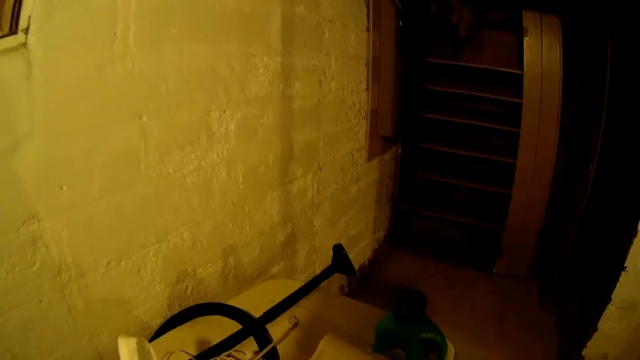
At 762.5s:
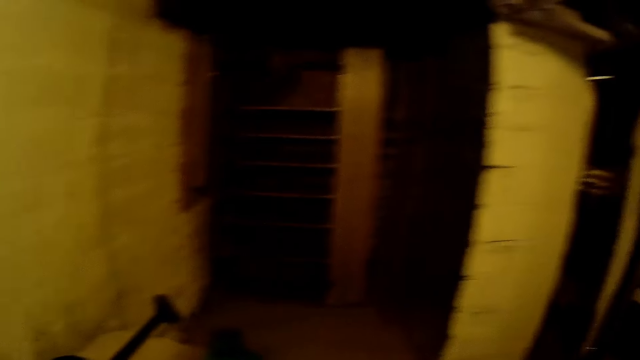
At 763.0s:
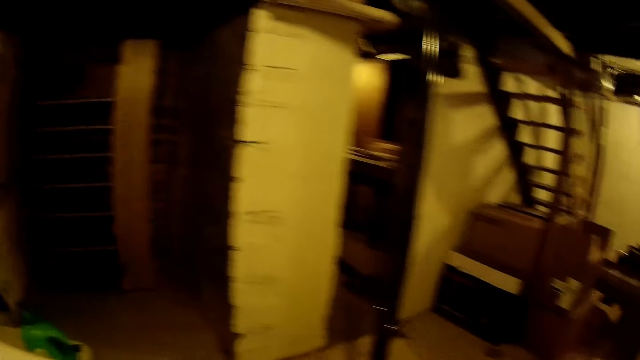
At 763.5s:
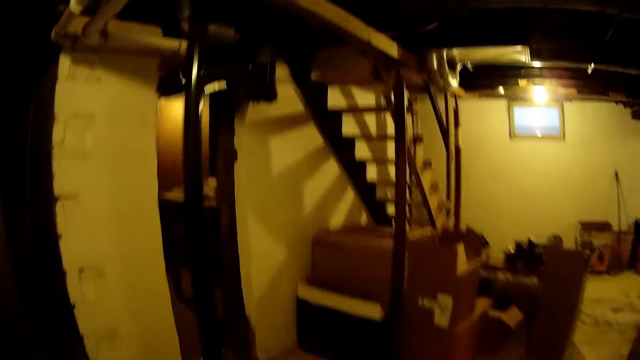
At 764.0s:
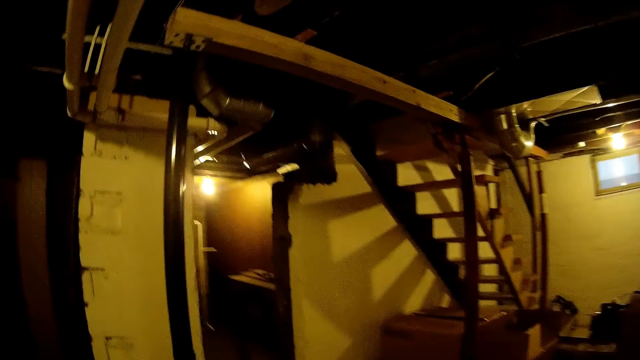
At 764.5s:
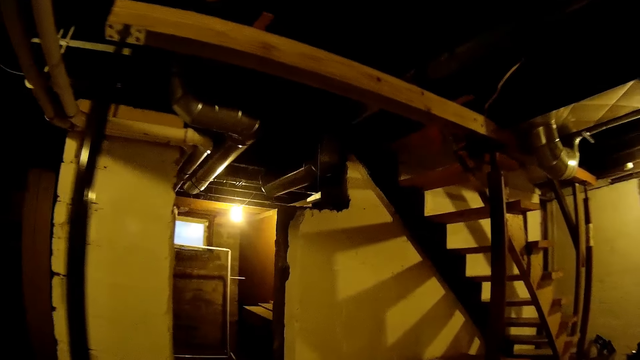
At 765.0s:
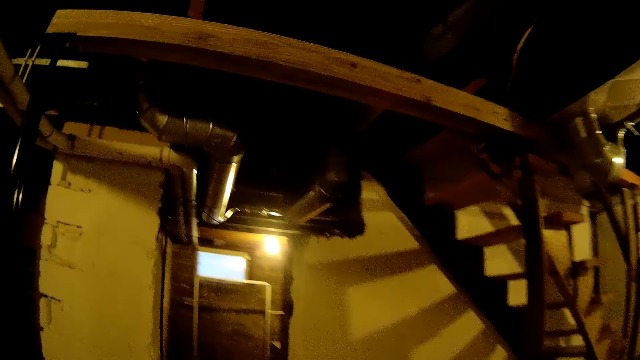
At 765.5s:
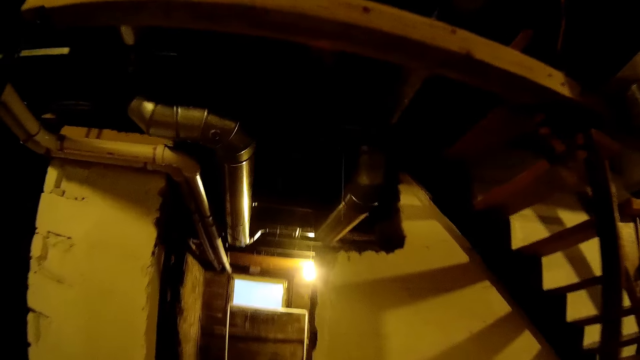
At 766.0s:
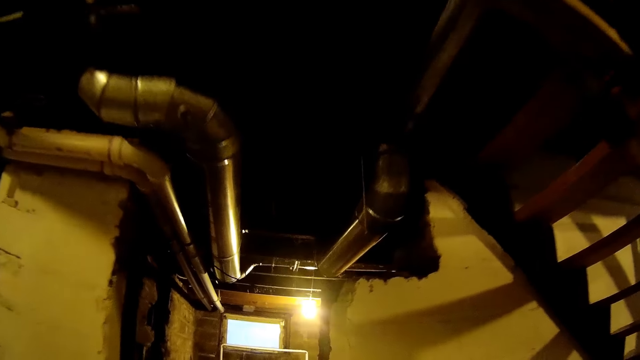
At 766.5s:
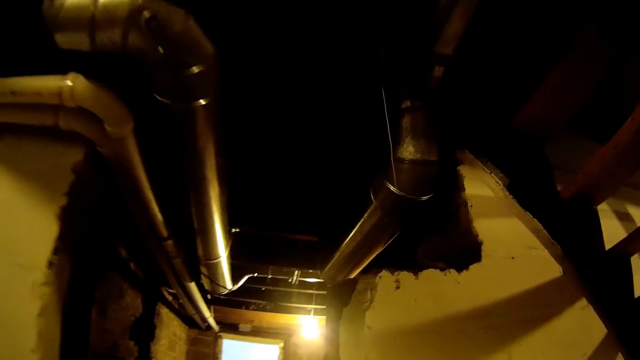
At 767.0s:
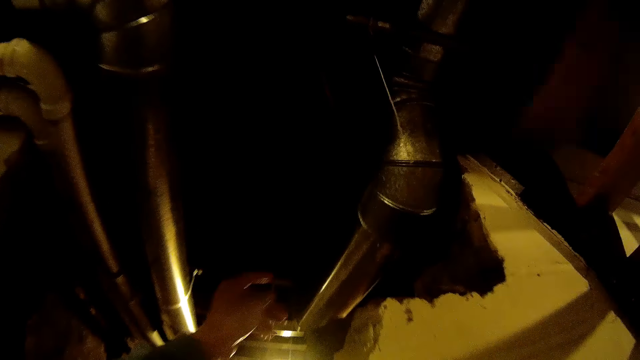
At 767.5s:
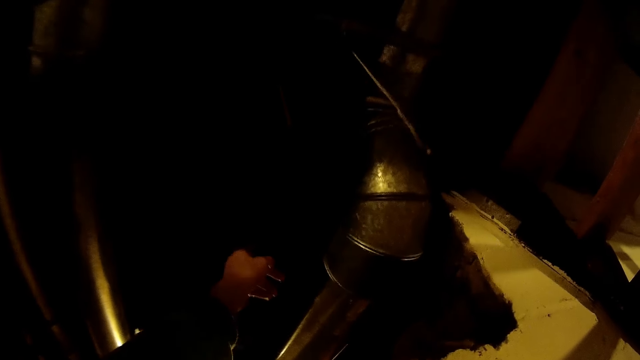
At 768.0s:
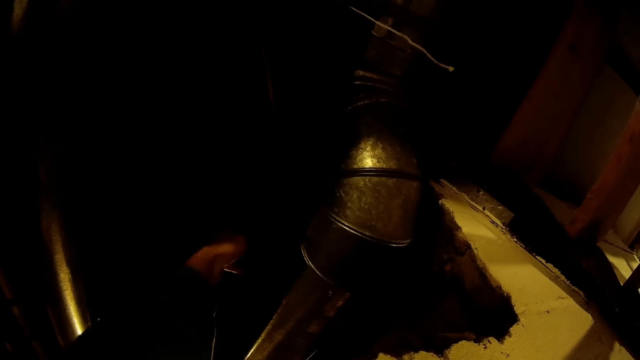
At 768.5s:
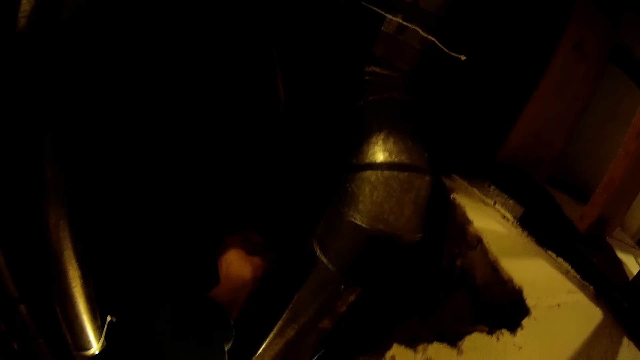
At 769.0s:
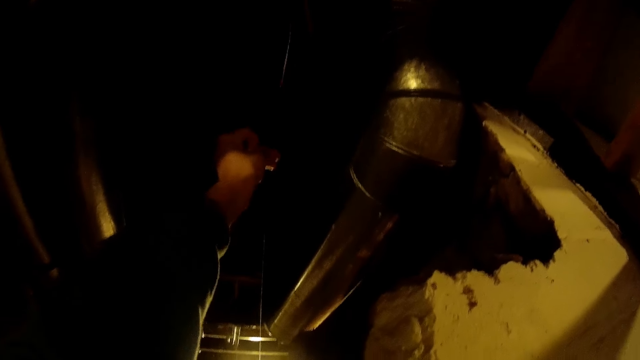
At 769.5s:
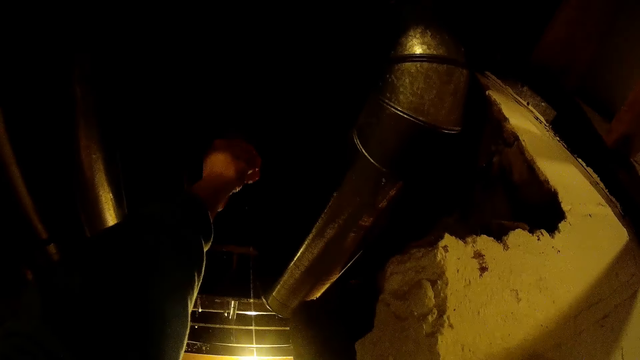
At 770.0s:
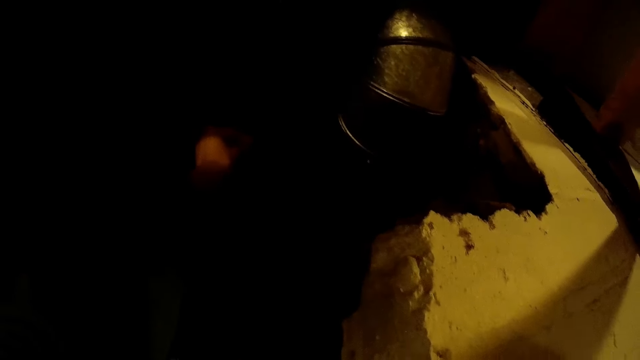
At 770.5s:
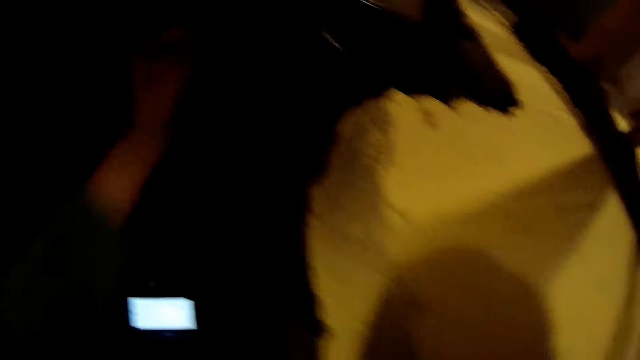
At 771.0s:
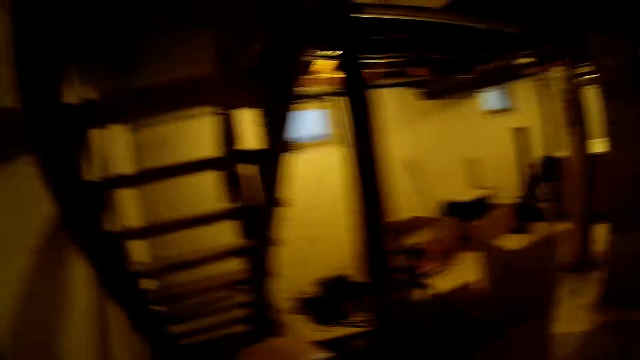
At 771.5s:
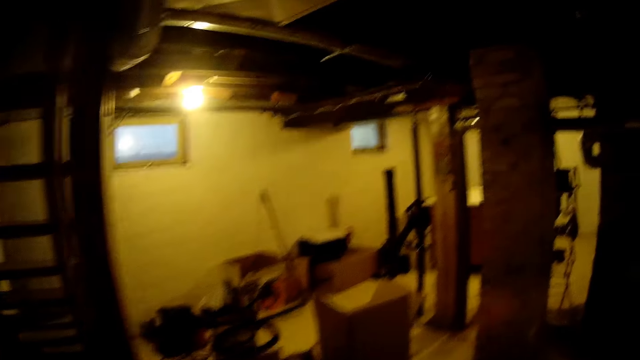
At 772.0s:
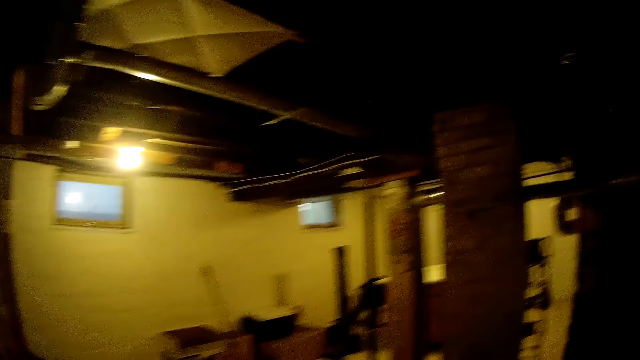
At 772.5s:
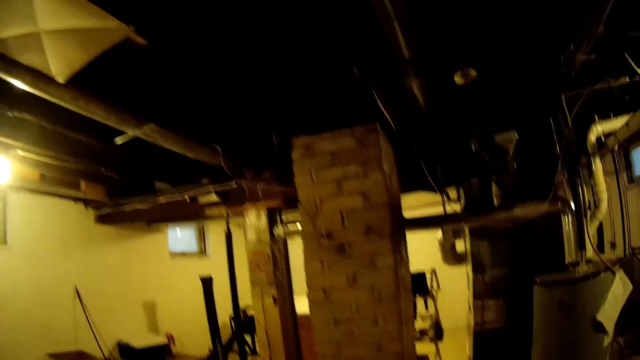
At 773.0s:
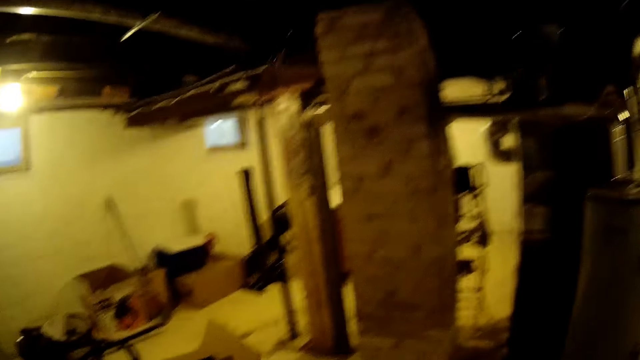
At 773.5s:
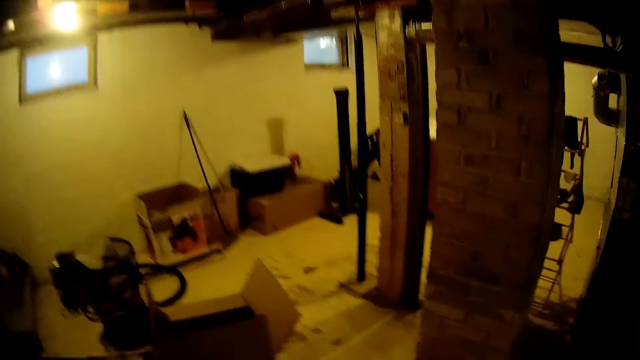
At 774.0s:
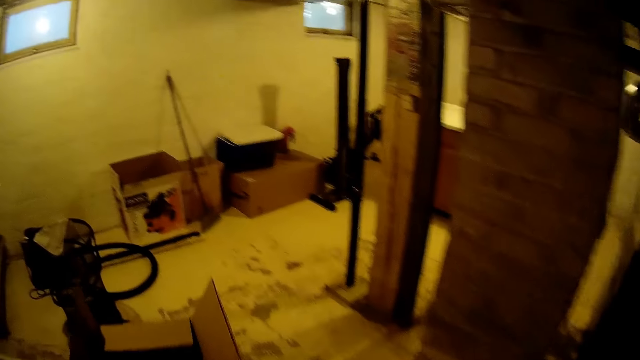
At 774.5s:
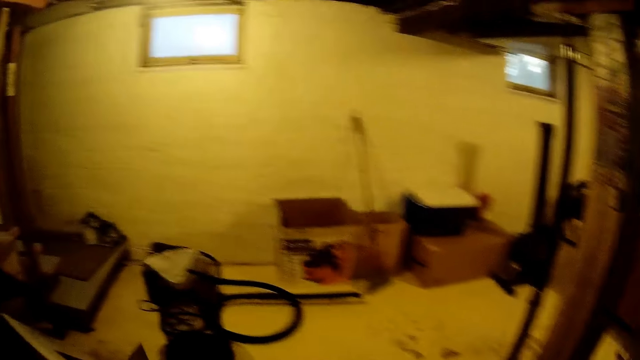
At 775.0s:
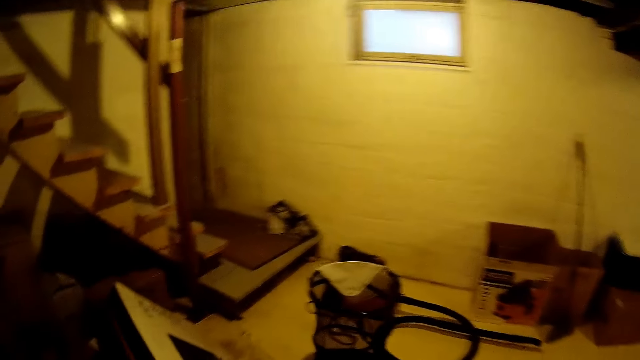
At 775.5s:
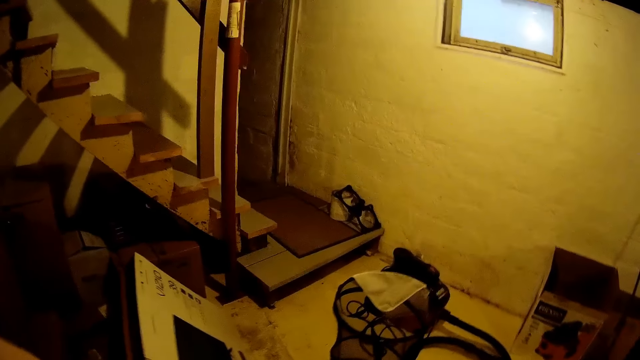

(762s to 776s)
The camera wearer walks in the house. She switches off a light with her left hand. She walks in the house.

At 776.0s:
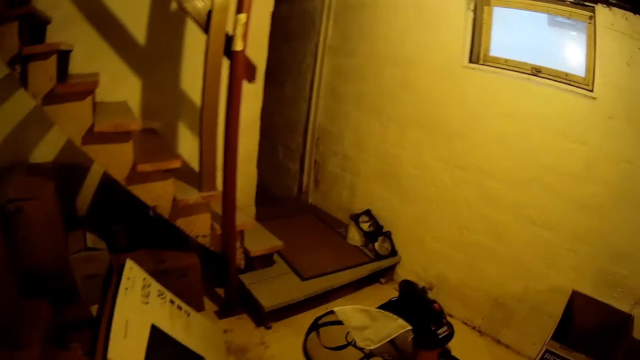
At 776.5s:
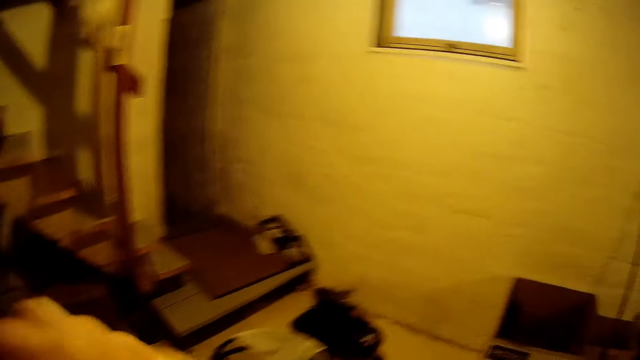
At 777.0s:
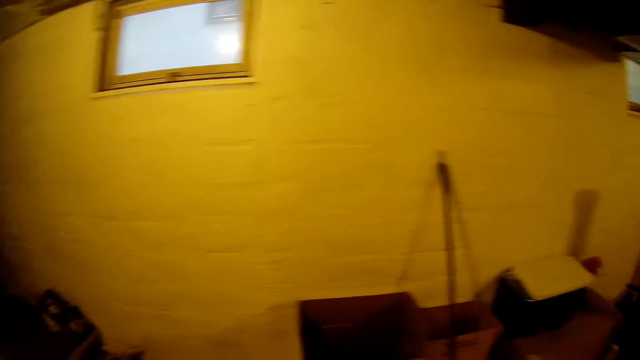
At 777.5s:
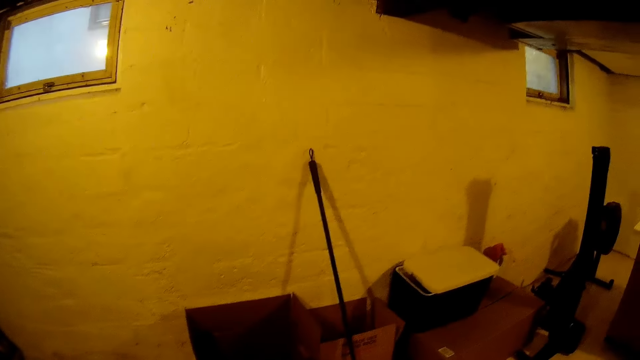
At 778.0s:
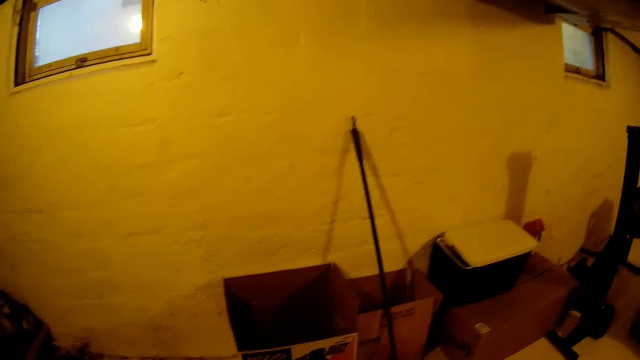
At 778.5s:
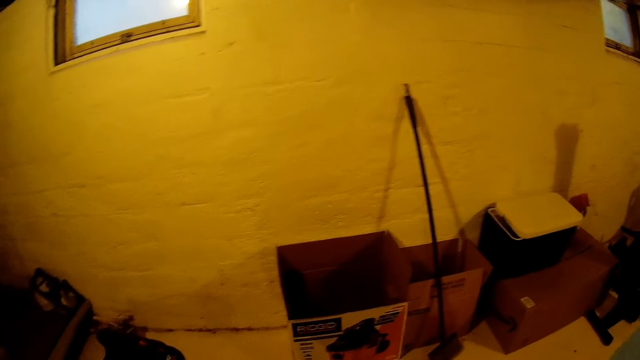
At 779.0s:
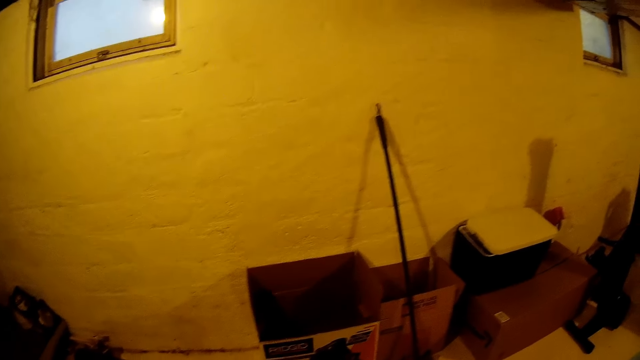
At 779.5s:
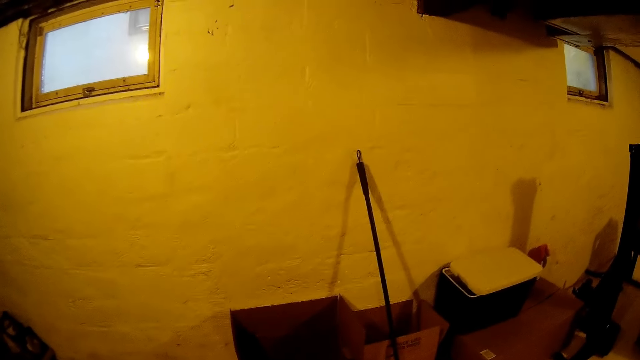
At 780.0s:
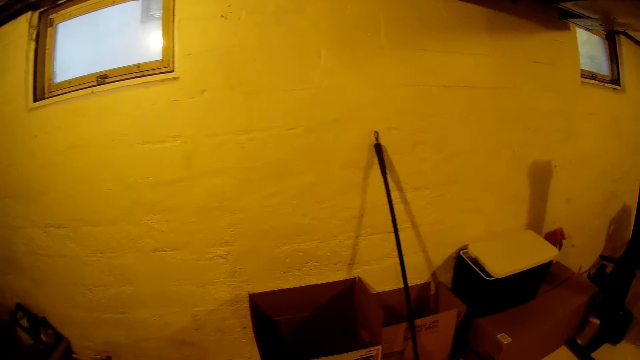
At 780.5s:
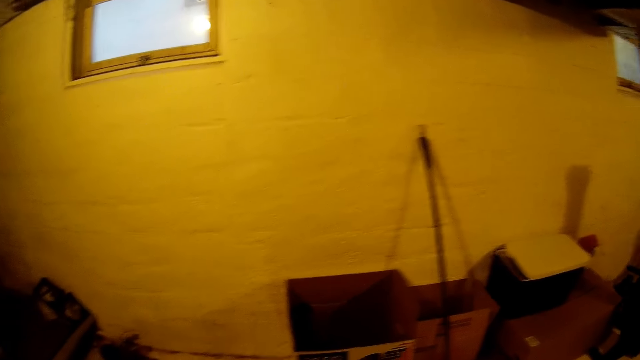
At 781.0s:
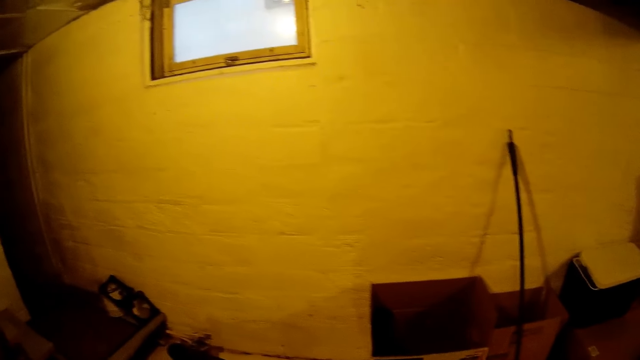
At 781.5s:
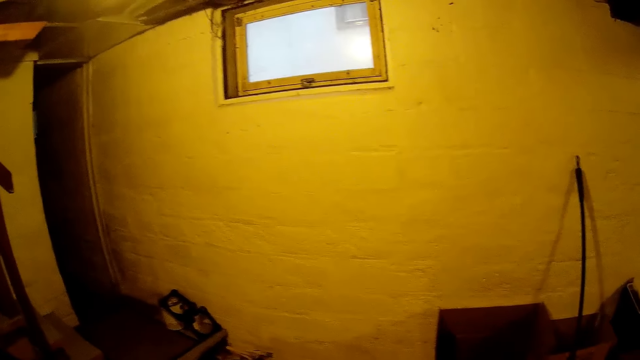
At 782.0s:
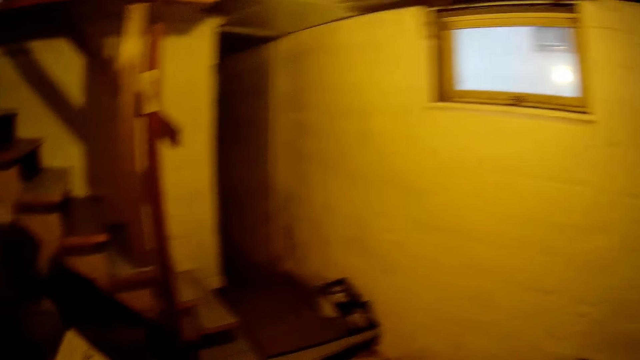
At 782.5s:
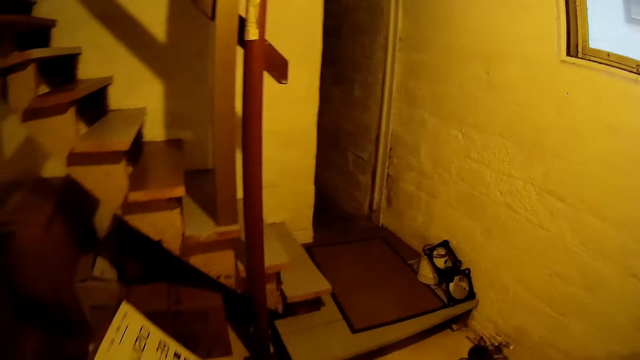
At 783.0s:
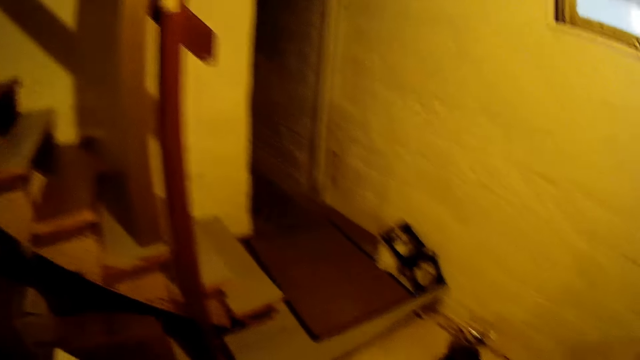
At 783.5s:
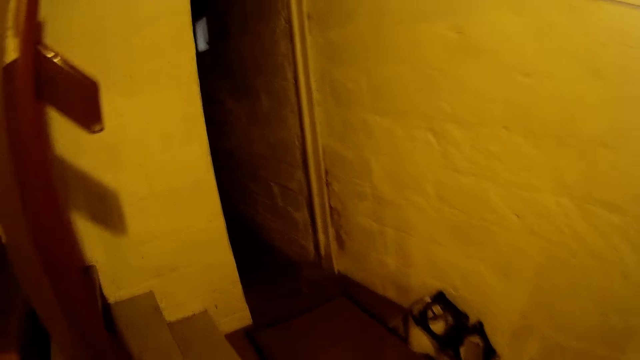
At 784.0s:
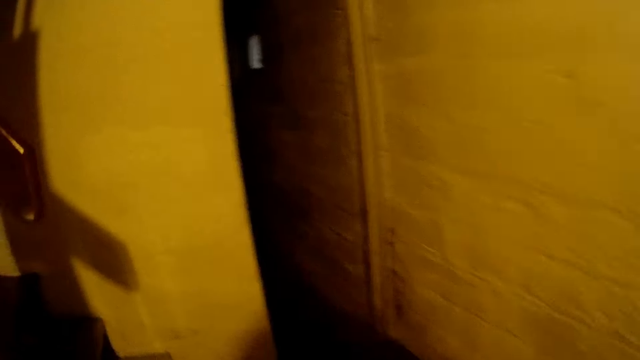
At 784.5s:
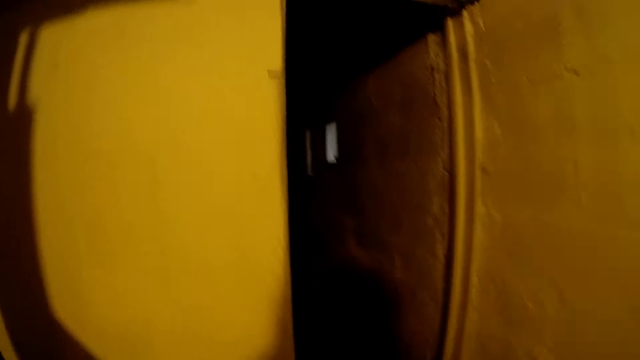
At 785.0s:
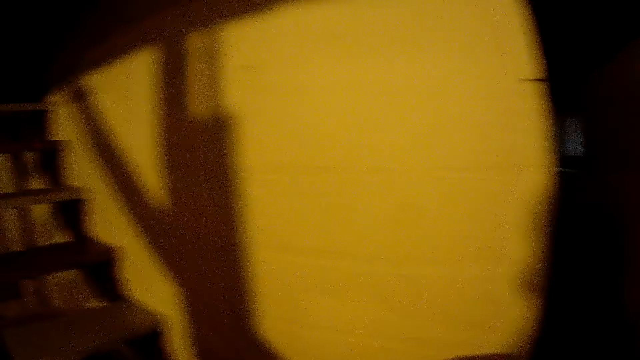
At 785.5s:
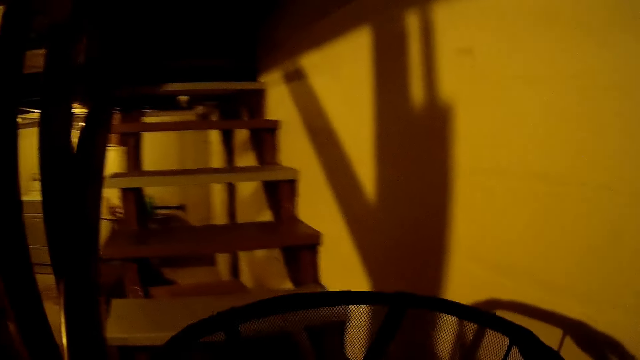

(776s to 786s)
The camera wearer stops walking. She walks in the house towards a kitchen with a basket in her right hand.
